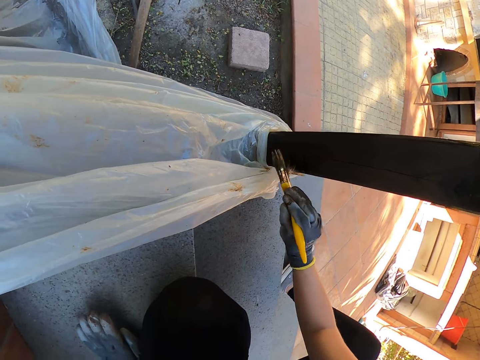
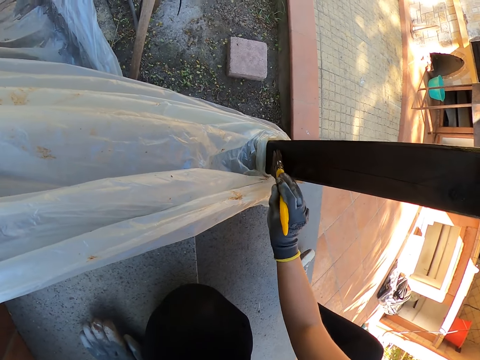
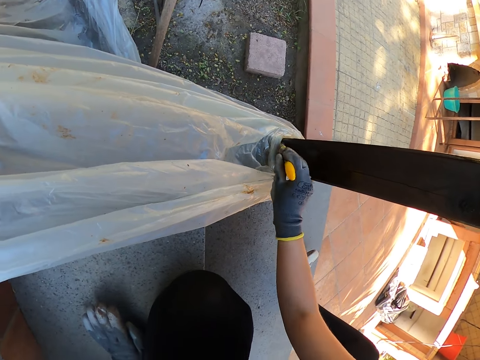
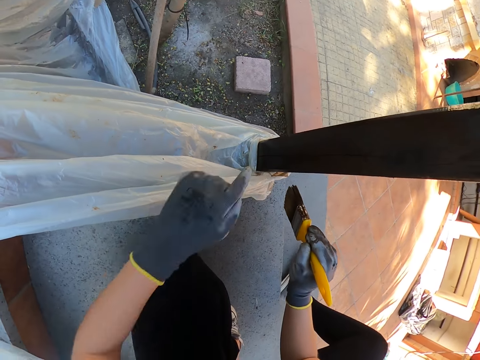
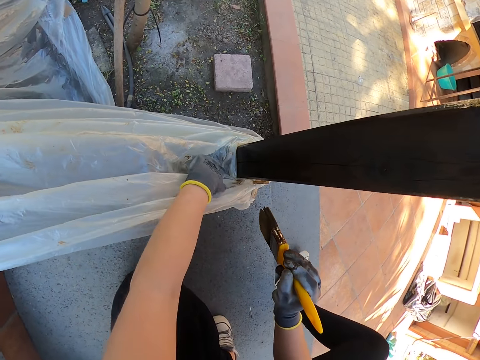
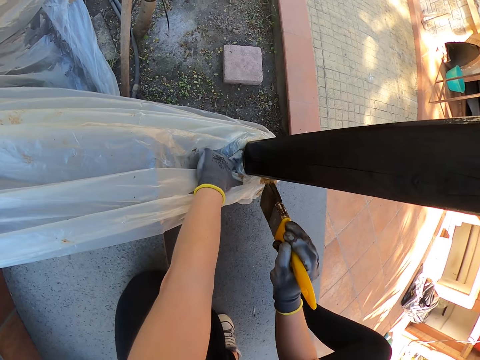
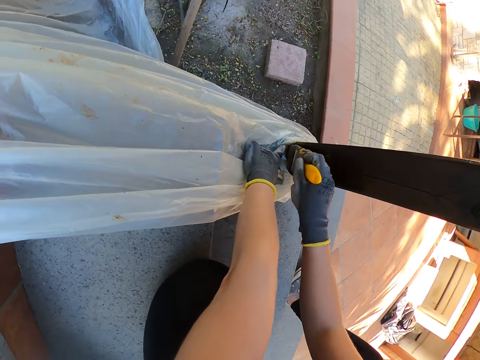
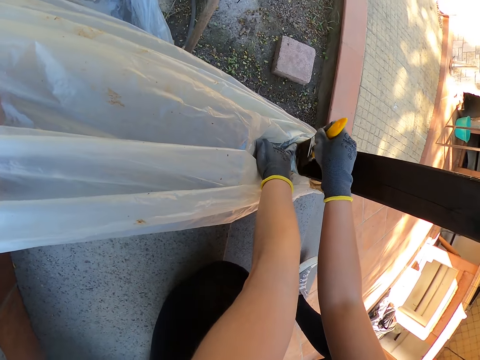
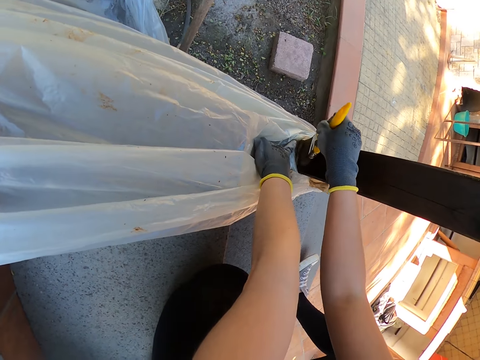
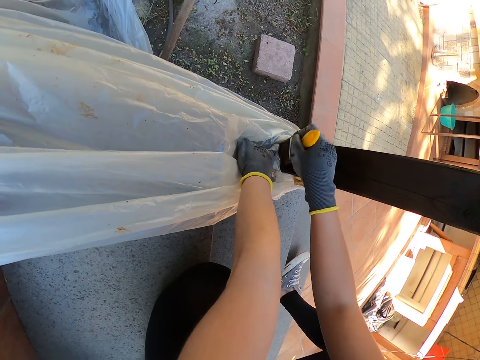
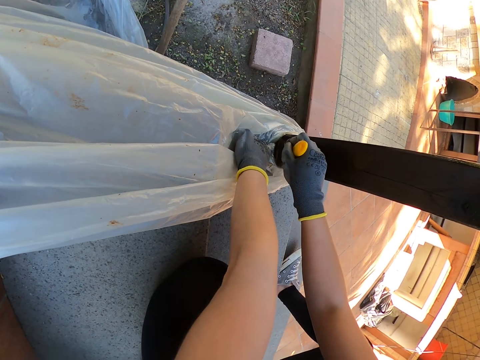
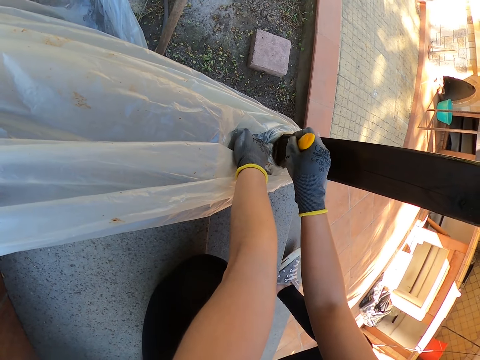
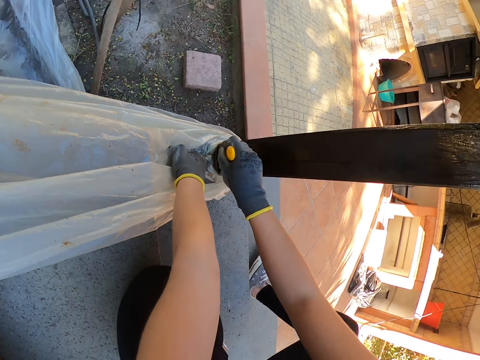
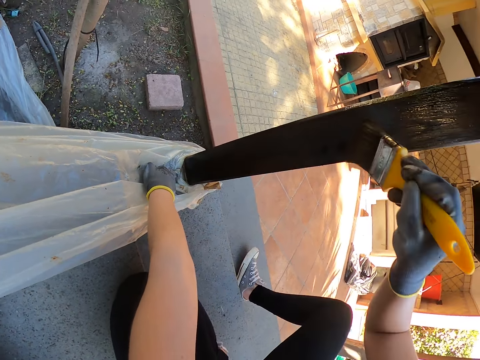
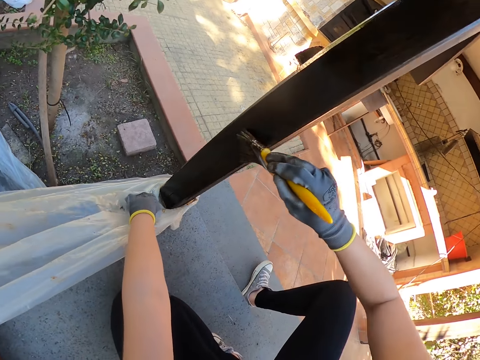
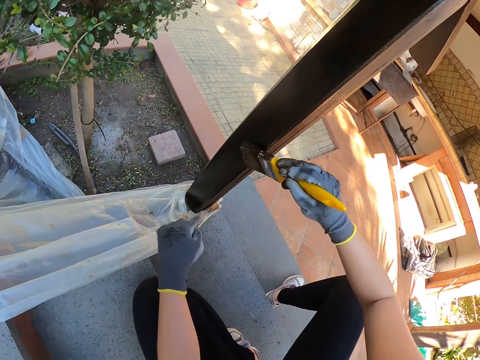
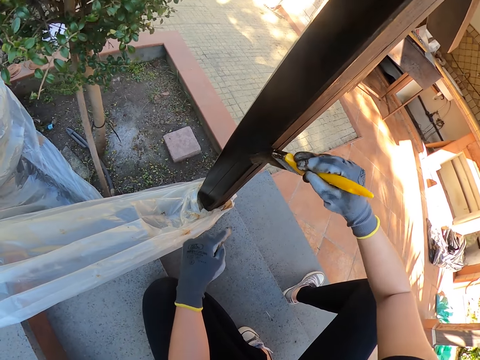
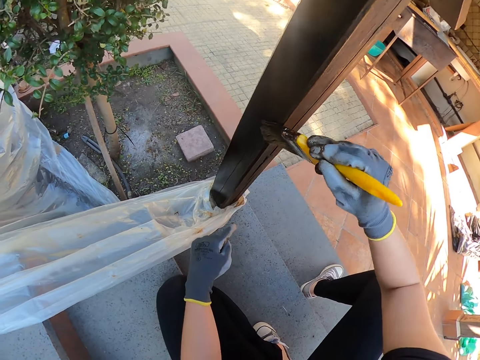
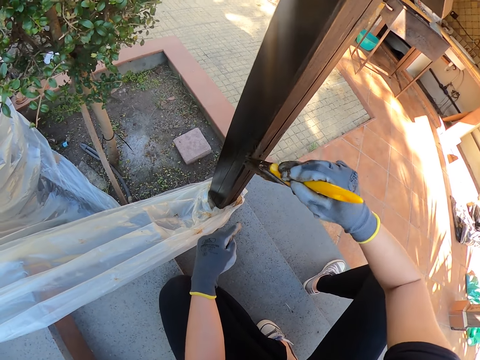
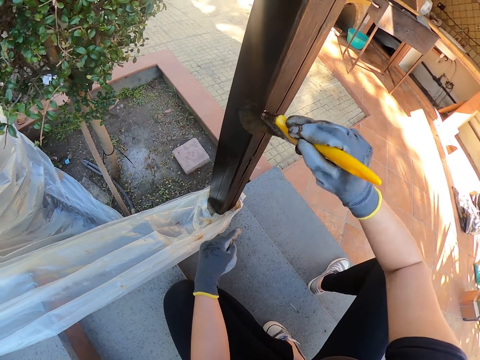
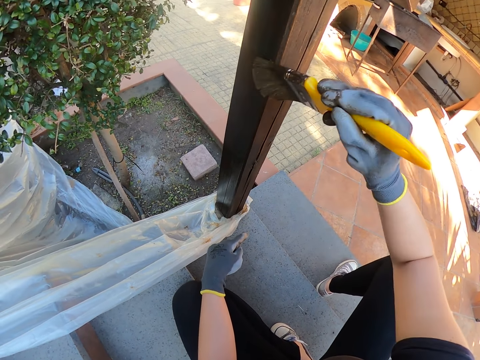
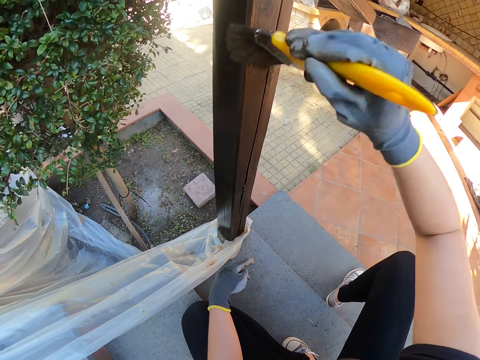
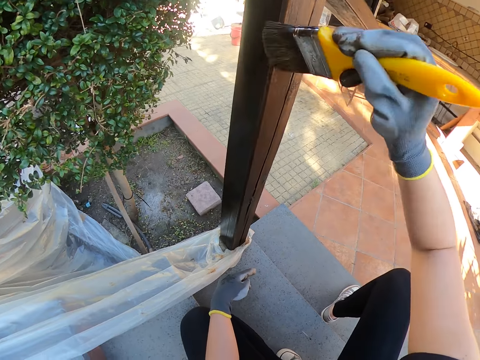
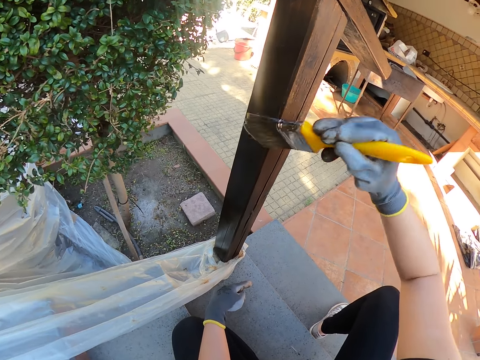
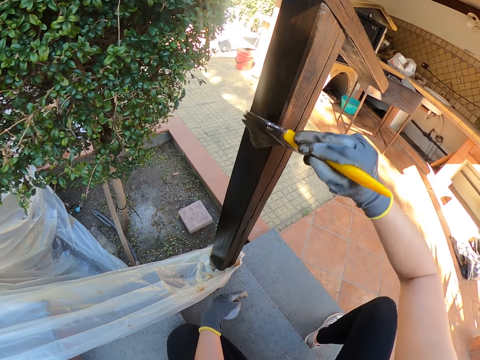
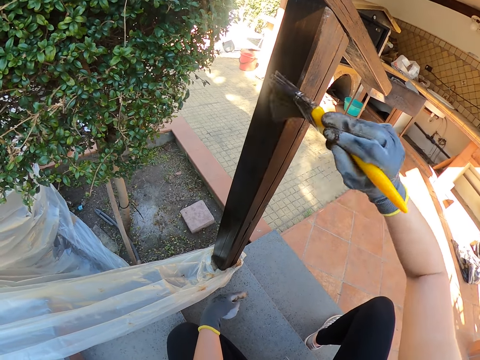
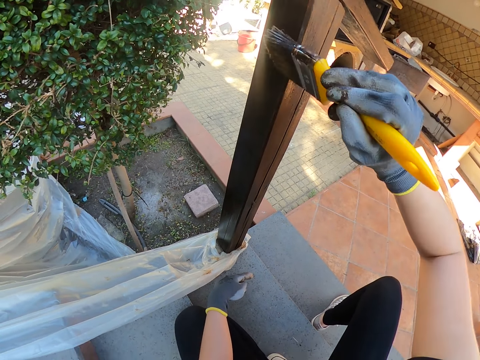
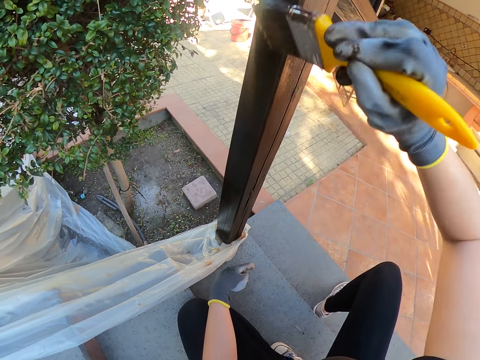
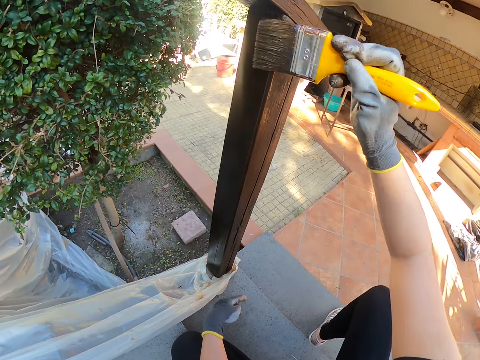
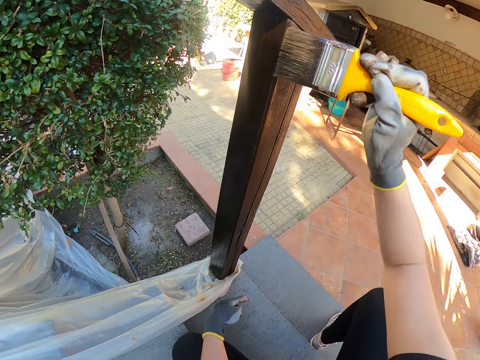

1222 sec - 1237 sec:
The camera wearer moves the nylon paper. She touches the polythene with her left hand. She brushes the newel post with a brush. She removes her left hand from the polythene.

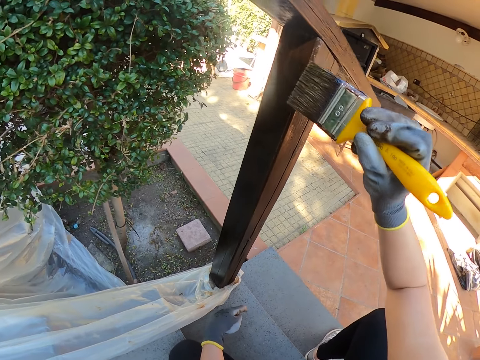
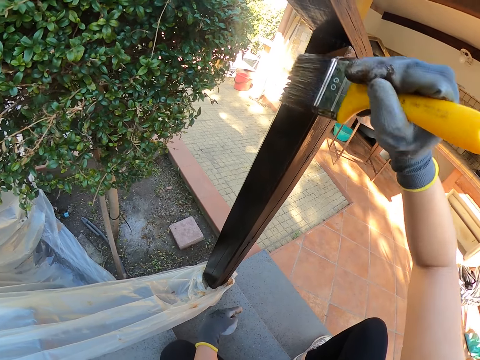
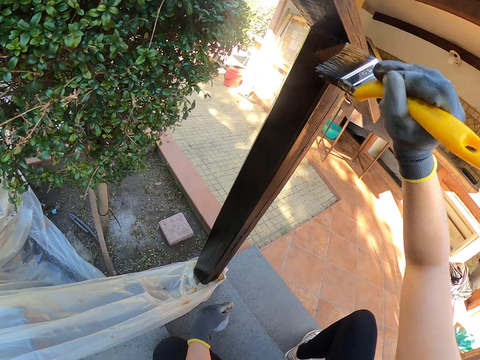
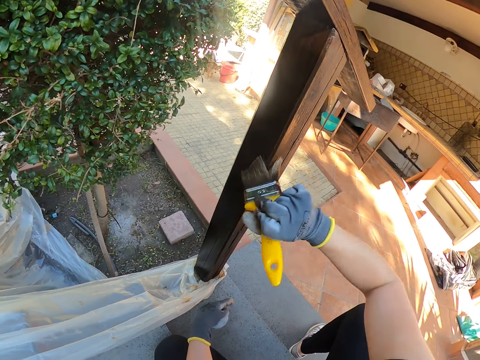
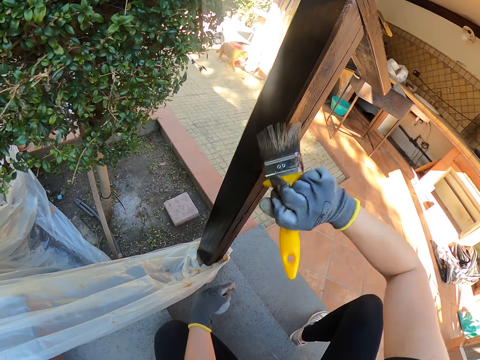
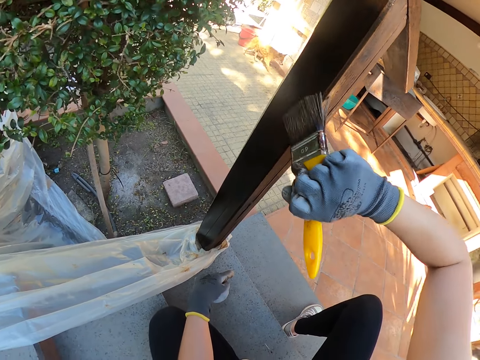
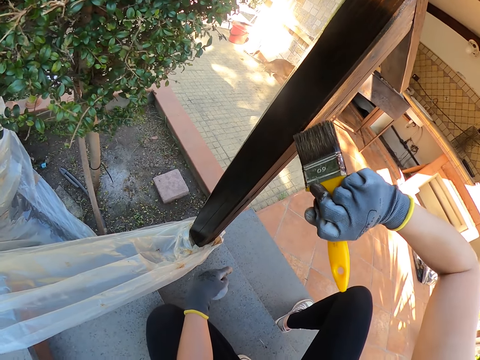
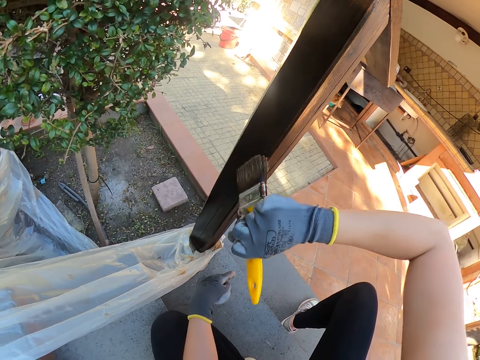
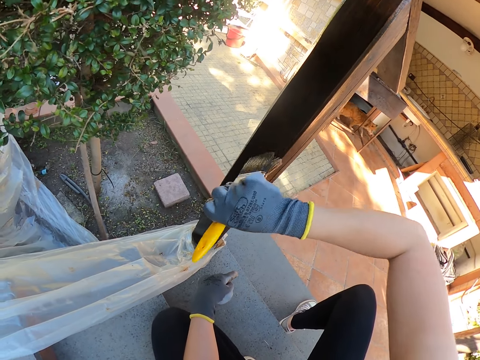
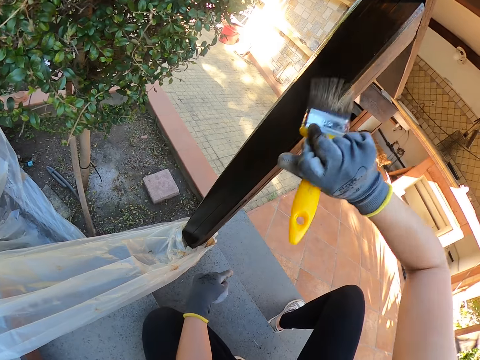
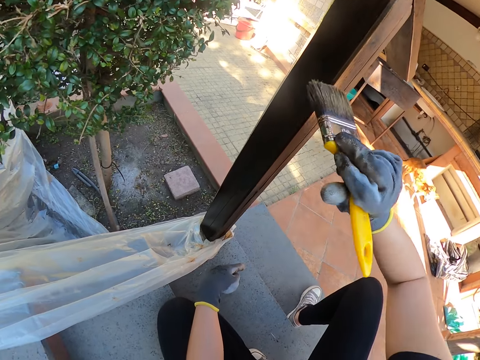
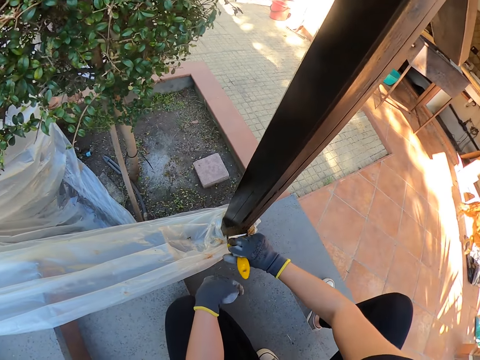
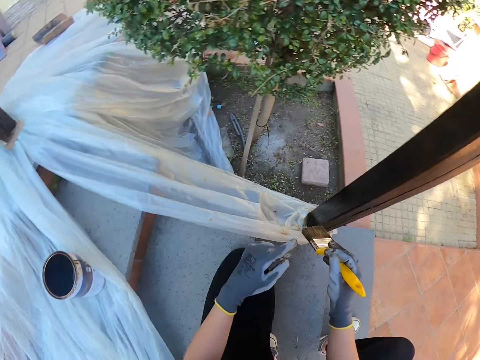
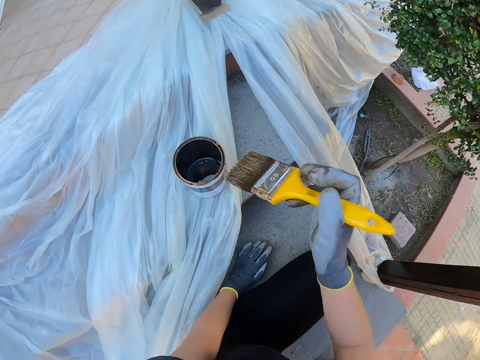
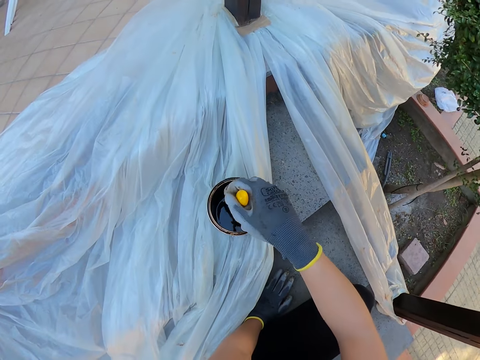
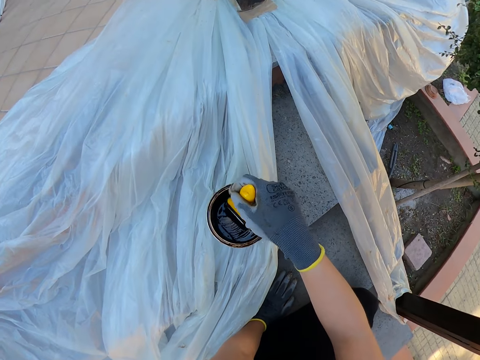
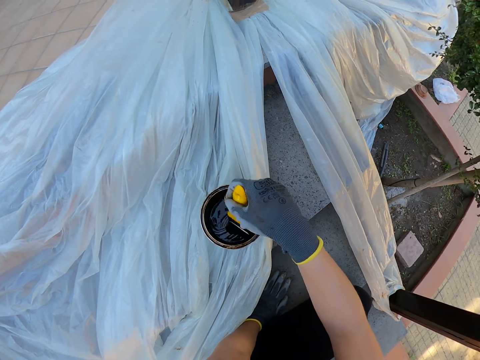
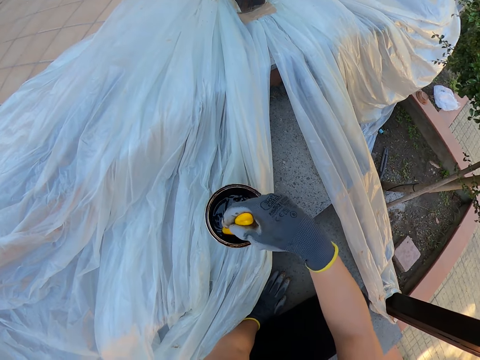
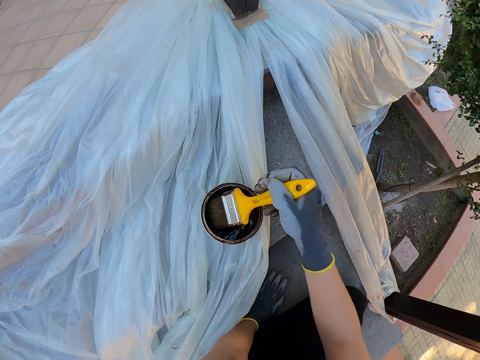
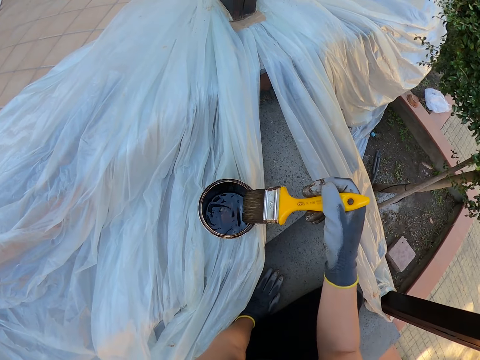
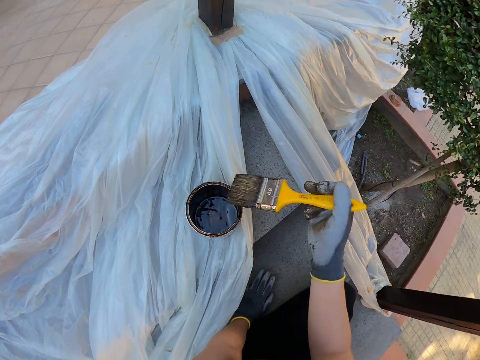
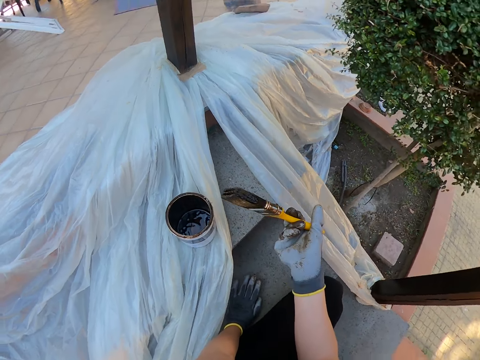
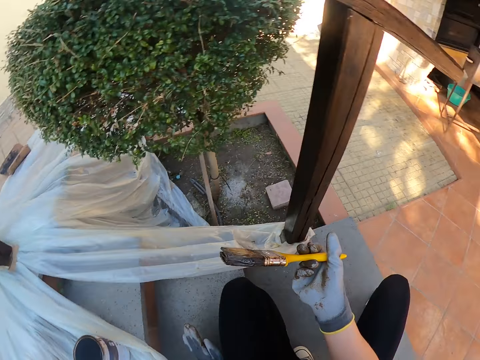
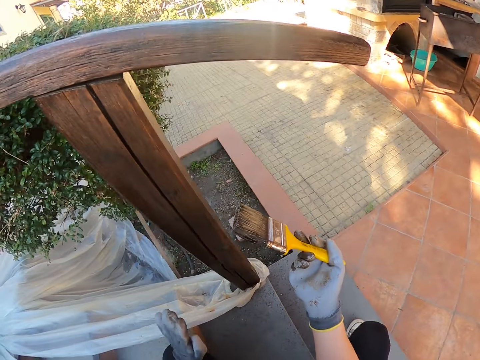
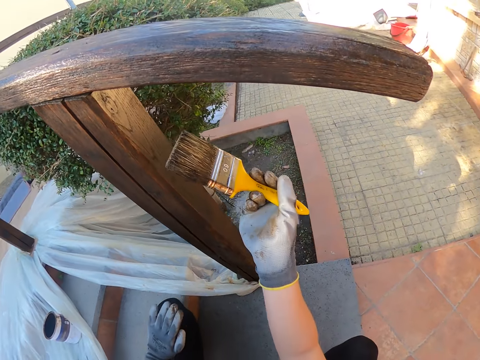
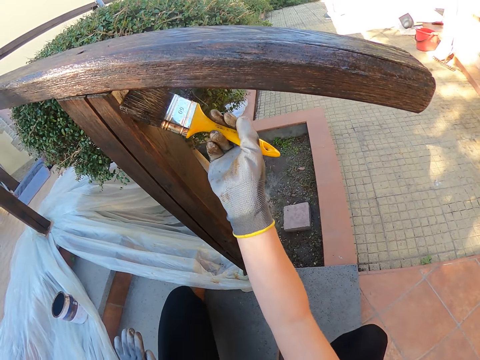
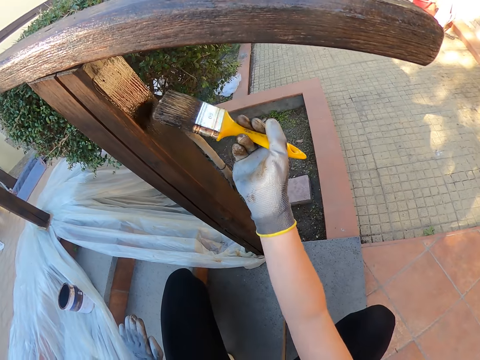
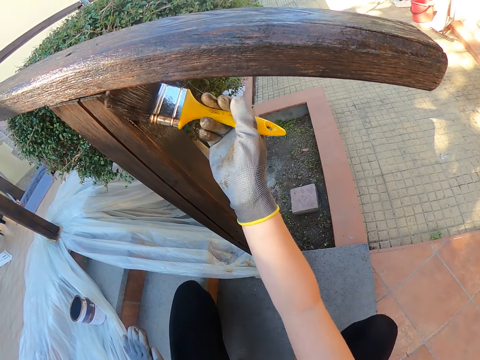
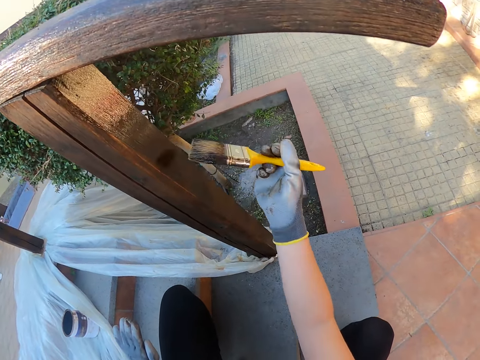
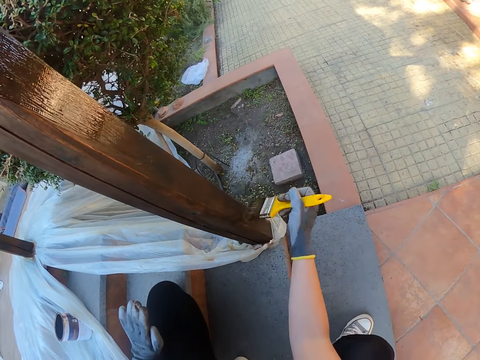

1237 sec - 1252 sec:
The camera wearer removes the brush from the newel post. They dip the brush into the paint can. They wipe the brush on the paint can. They brush the newel post with the brush.
